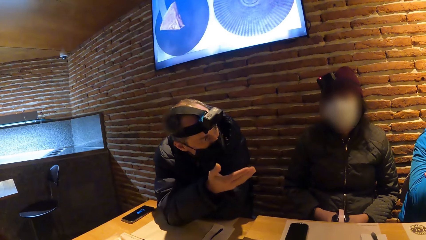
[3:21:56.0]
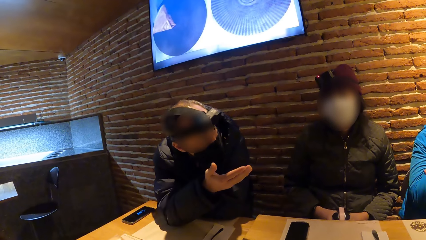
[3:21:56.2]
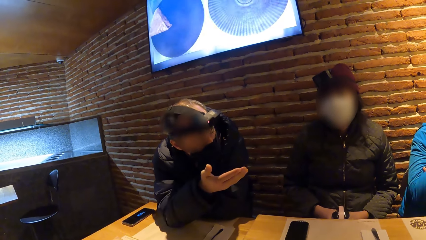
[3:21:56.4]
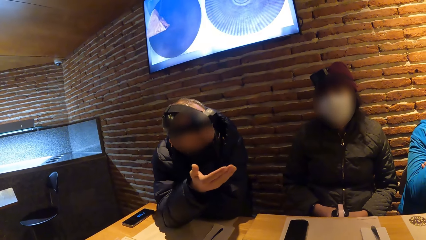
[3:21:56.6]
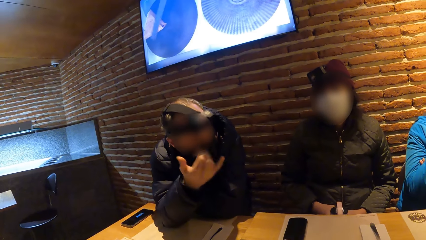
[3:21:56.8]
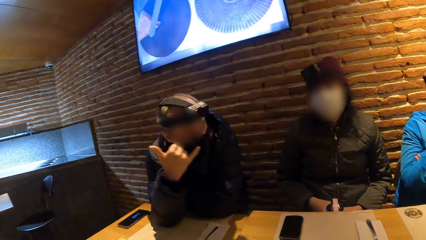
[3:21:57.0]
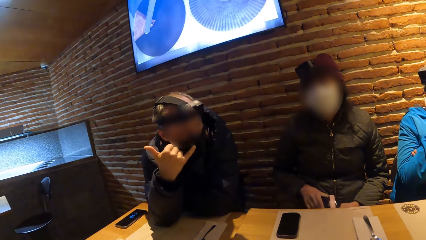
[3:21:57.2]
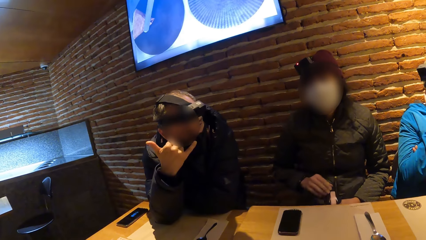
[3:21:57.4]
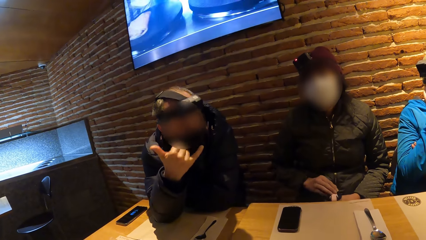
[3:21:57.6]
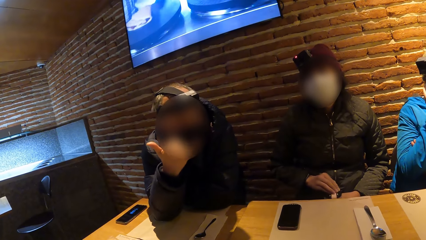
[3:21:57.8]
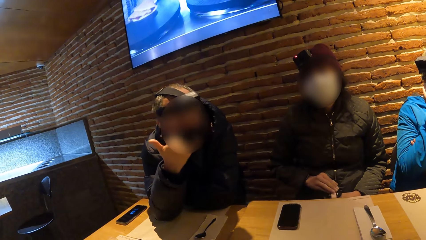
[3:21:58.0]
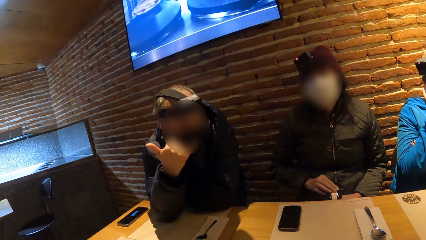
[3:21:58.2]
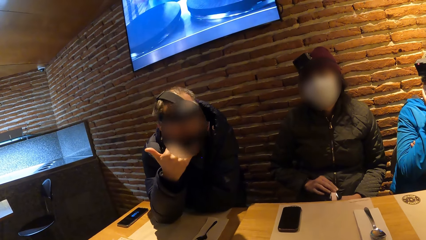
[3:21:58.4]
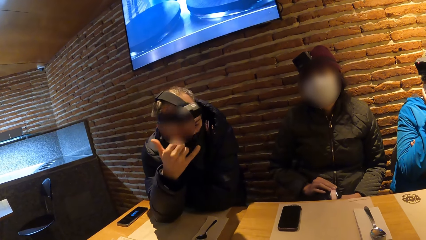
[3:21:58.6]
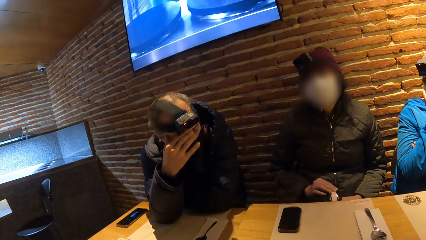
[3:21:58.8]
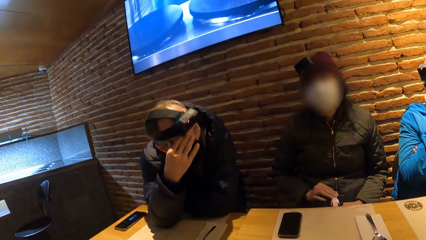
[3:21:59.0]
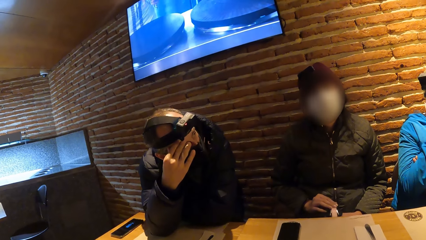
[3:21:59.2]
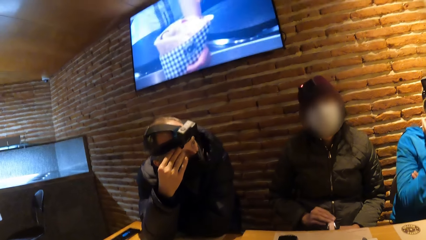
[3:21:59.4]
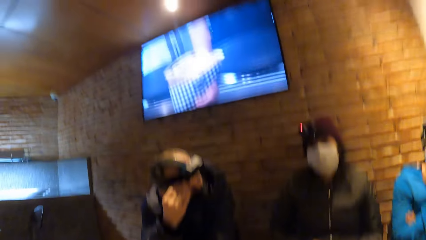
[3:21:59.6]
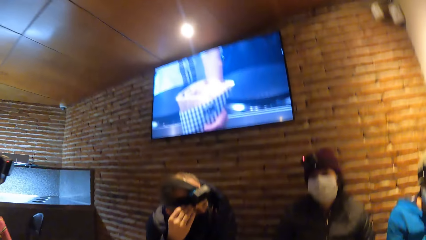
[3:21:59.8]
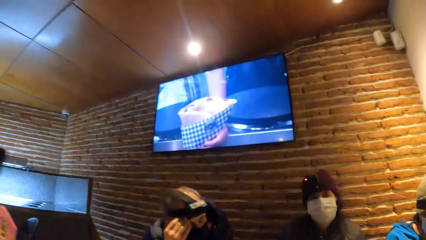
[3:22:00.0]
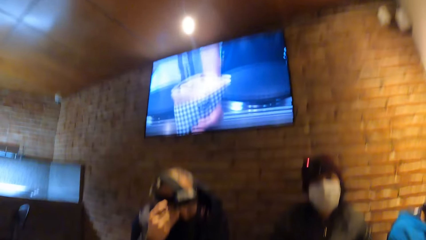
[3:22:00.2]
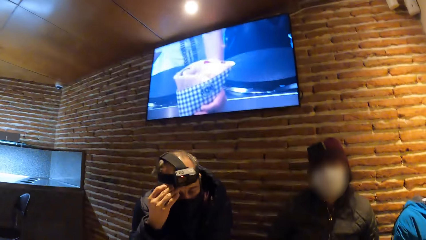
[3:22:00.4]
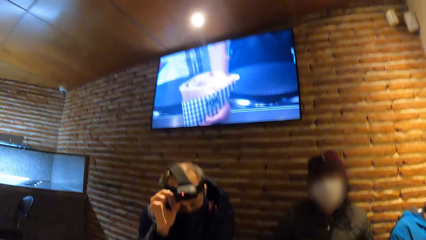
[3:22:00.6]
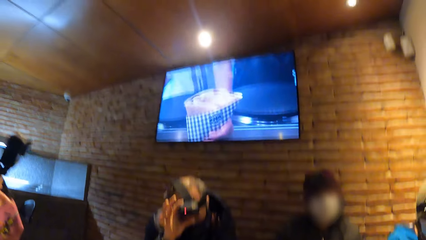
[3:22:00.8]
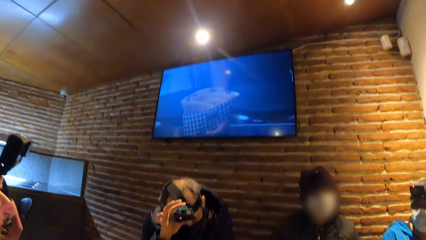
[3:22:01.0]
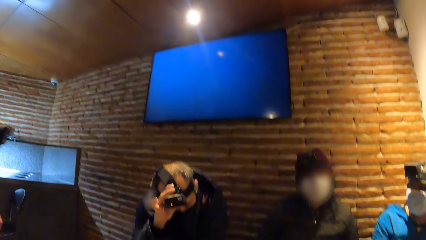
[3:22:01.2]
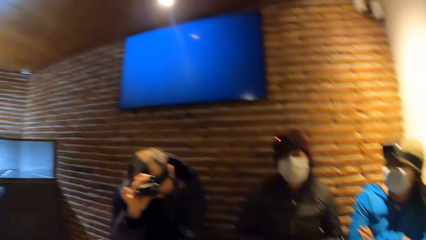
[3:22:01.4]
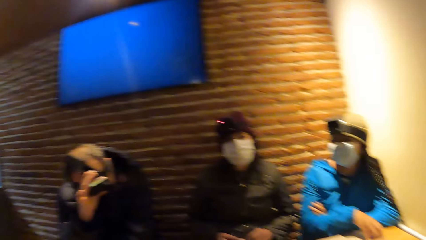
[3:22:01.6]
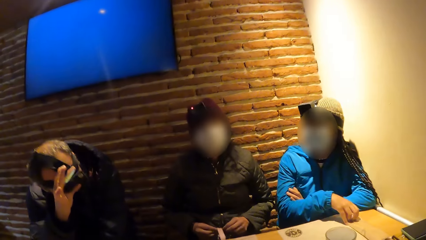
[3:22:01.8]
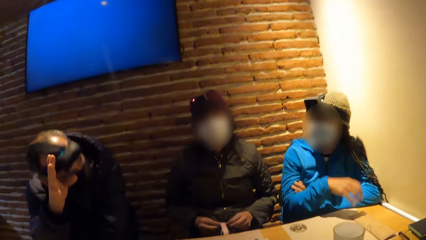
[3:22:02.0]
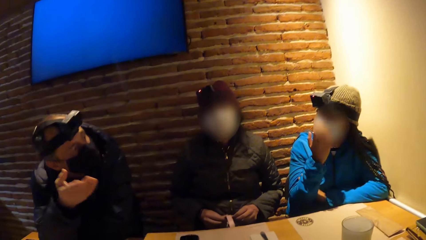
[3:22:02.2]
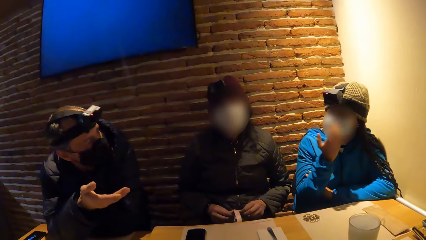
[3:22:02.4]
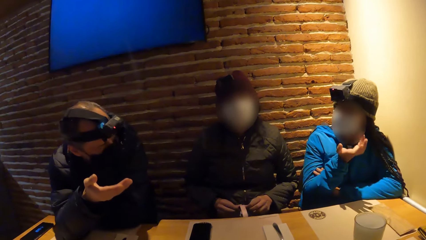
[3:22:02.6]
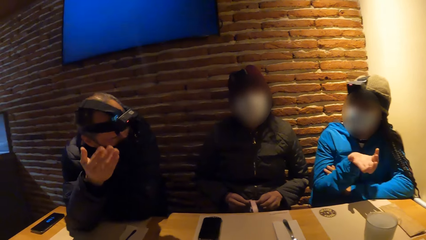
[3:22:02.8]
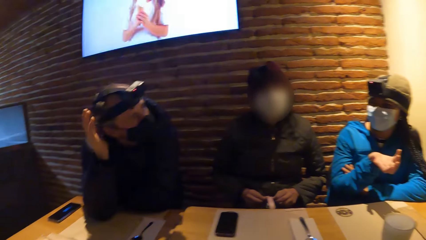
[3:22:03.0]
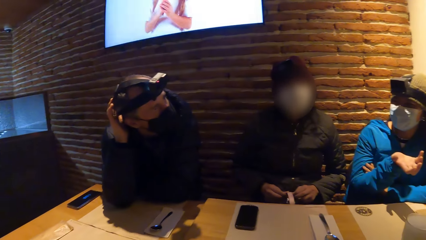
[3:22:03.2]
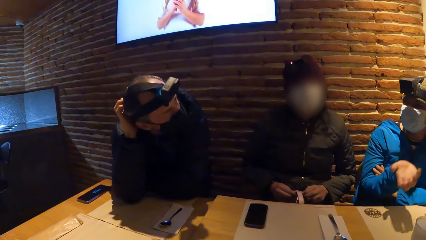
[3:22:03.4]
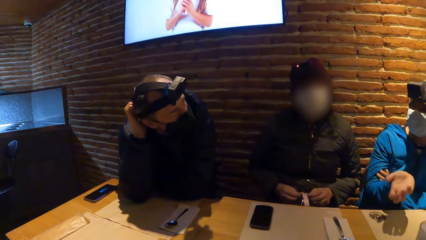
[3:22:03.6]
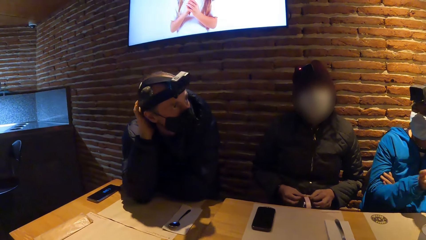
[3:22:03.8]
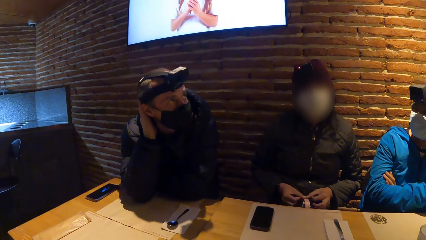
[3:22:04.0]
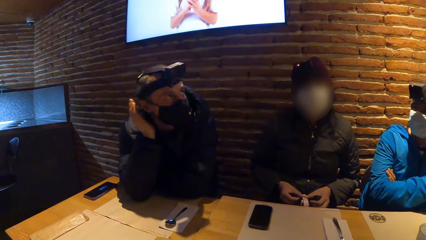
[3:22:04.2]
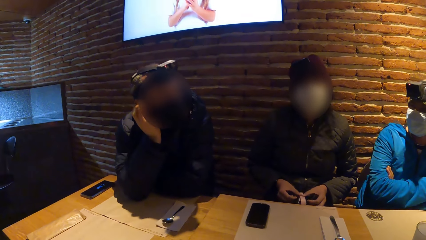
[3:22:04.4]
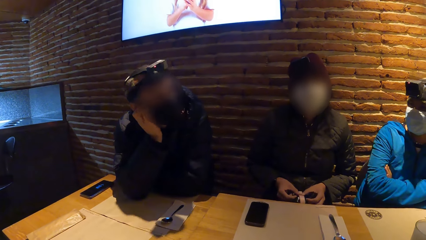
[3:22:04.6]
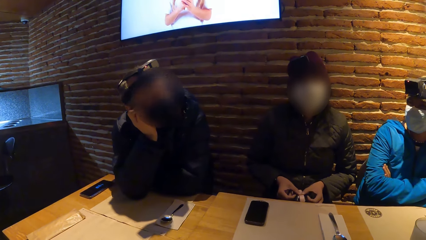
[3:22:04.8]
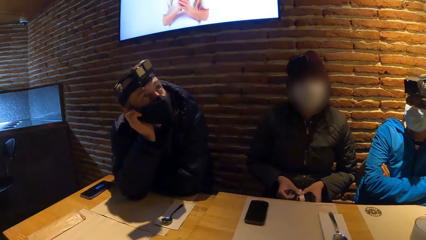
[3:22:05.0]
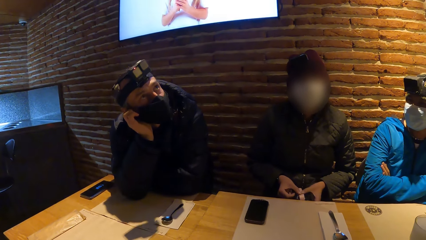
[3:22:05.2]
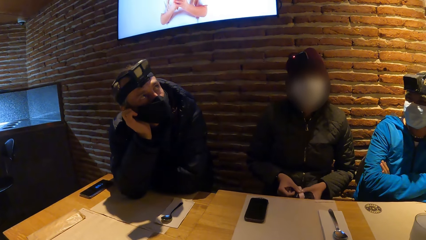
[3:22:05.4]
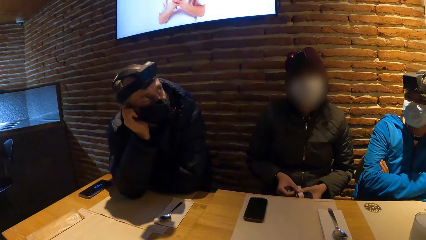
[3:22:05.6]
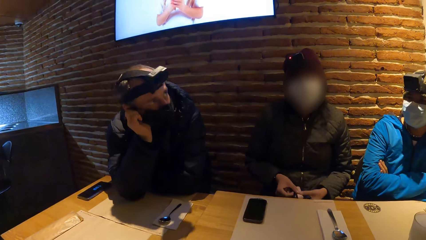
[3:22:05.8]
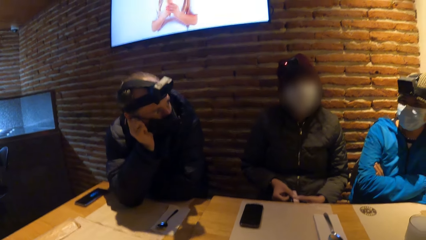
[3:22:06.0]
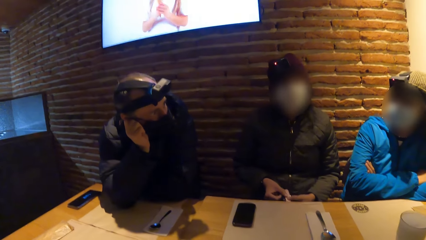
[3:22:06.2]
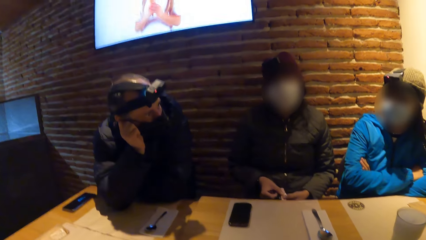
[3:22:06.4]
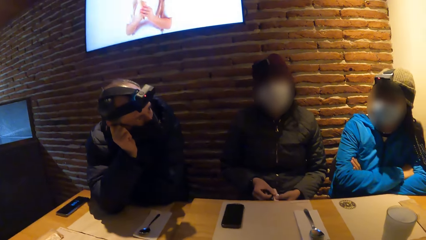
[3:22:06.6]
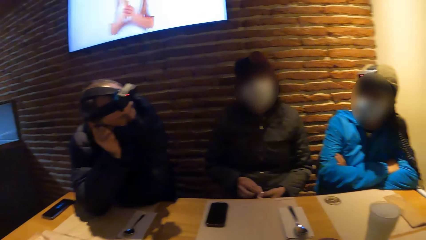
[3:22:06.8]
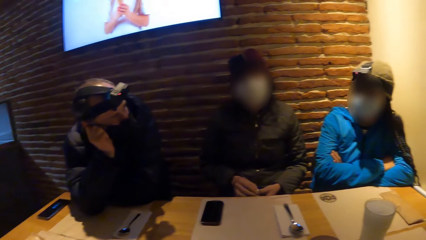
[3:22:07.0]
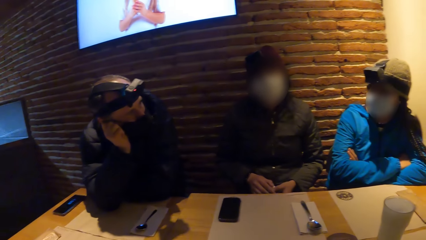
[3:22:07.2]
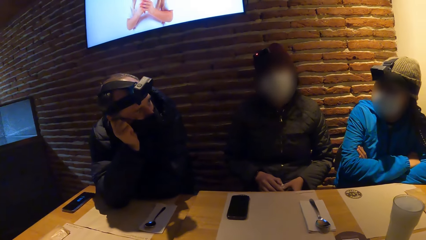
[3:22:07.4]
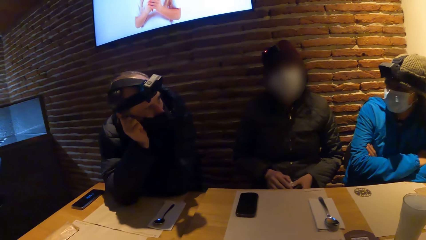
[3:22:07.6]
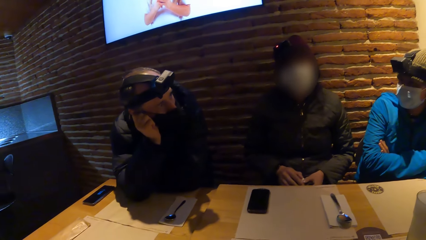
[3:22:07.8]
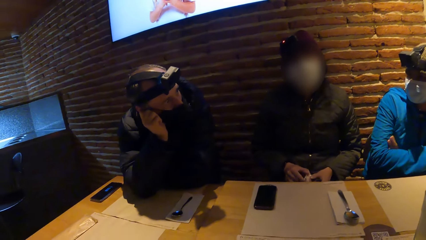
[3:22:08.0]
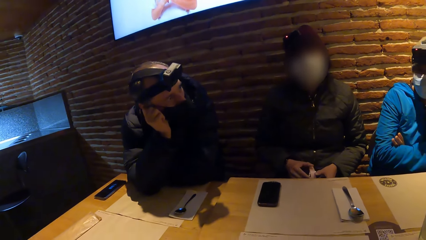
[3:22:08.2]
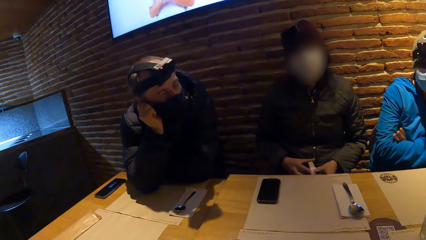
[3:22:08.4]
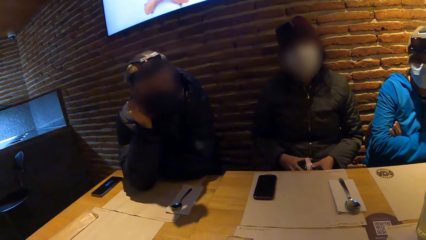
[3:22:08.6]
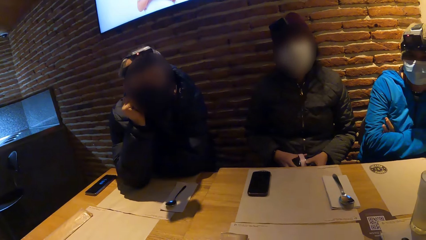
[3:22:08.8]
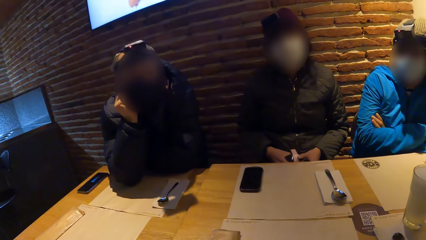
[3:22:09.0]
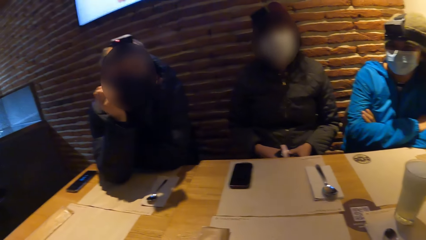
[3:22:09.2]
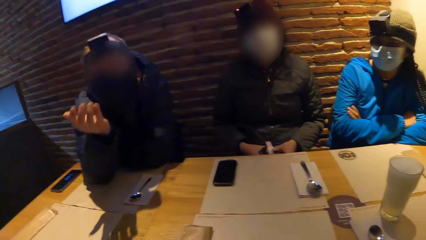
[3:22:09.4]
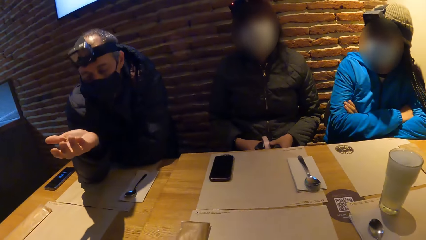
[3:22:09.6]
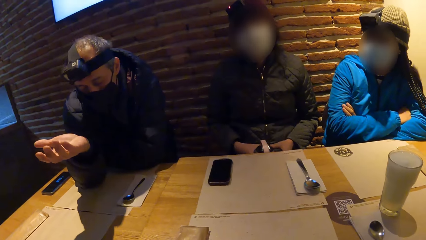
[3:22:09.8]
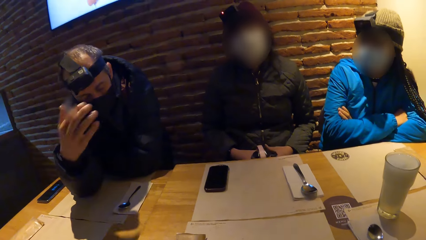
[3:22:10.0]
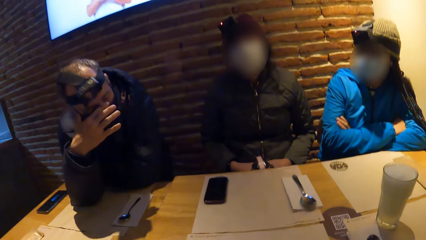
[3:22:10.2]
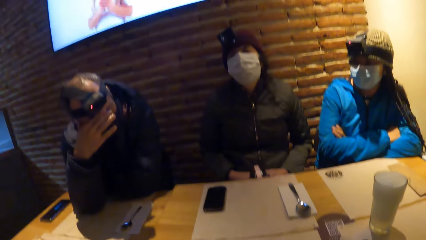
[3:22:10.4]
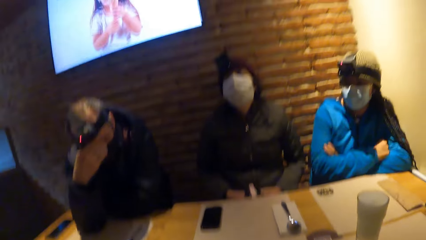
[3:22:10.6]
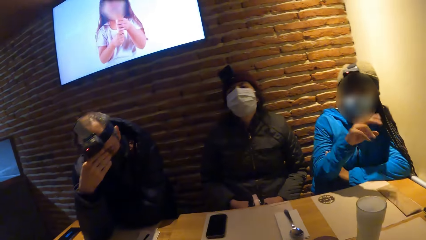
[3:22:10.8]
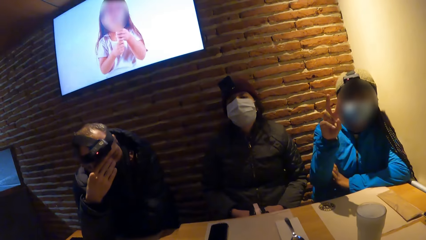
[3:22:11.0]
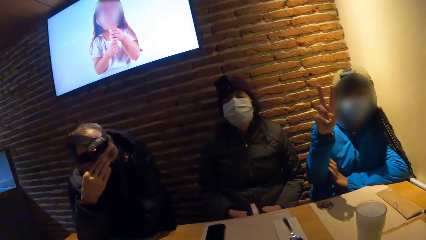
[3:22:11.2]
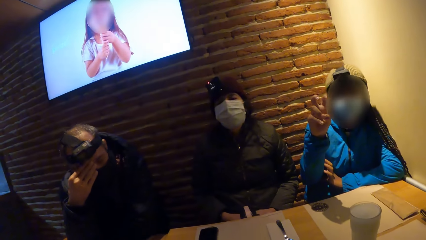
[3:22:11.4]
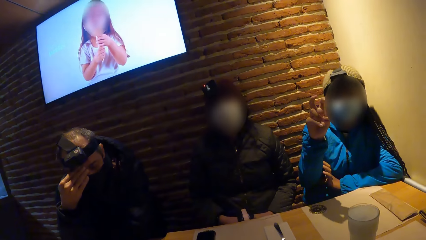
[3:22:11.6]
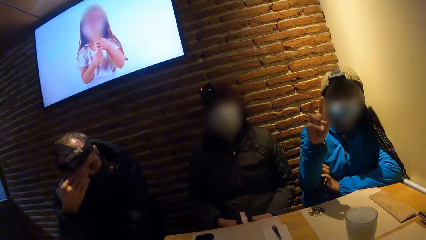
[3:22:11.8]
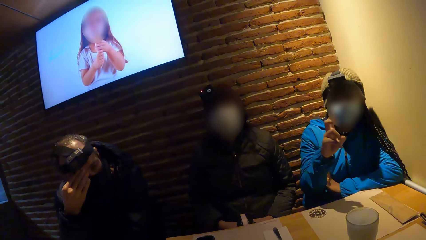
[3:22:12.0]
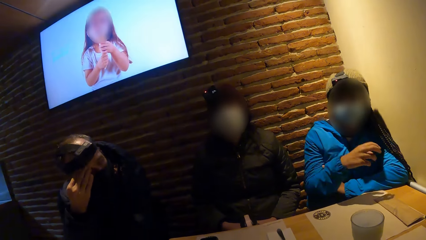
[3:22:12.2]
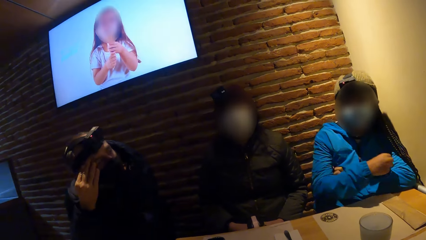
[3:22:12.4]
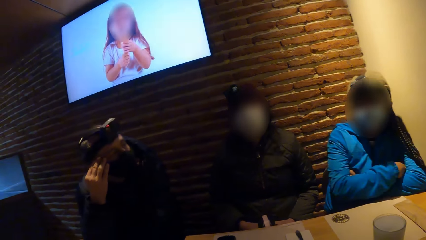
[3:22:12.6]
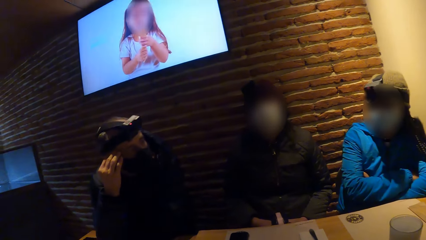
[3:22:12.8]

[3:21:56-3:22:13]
A man adjusts the camera. The man interacts with a girl. The man interacts with the camera wearer. The woman interacts with the camera wearer.
